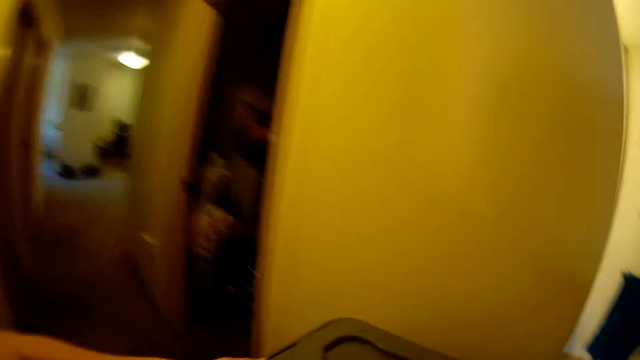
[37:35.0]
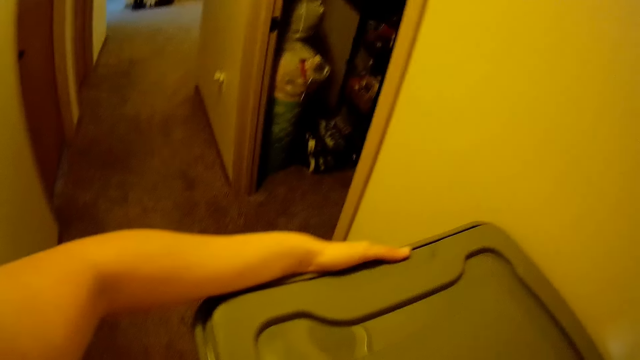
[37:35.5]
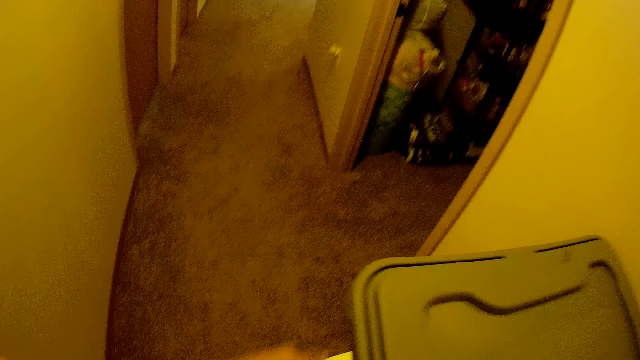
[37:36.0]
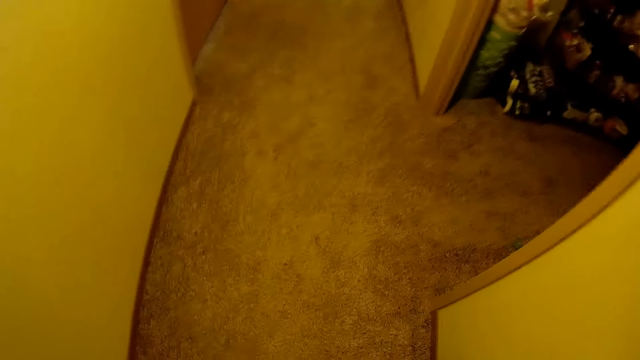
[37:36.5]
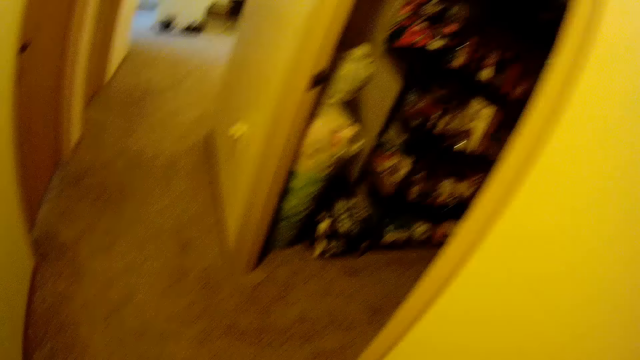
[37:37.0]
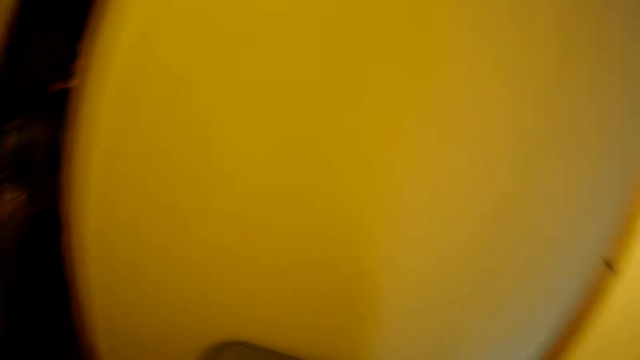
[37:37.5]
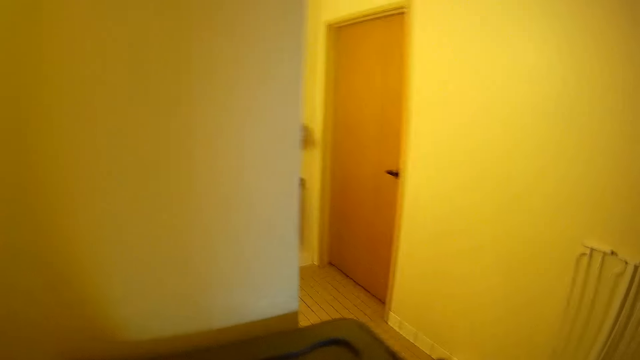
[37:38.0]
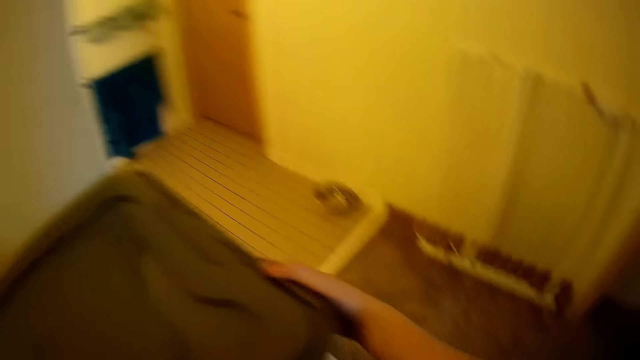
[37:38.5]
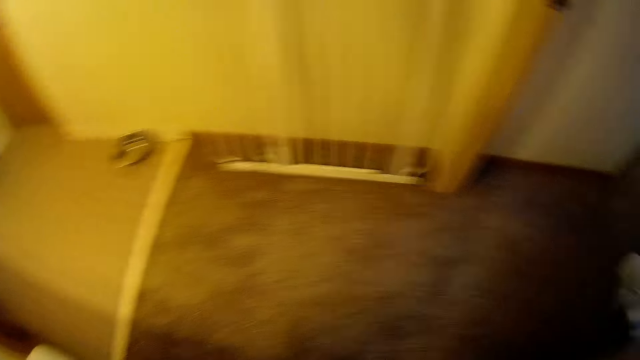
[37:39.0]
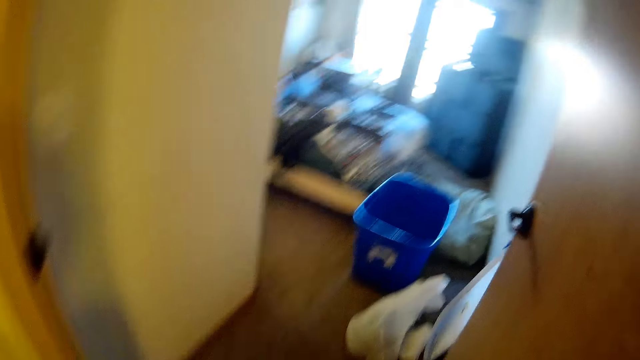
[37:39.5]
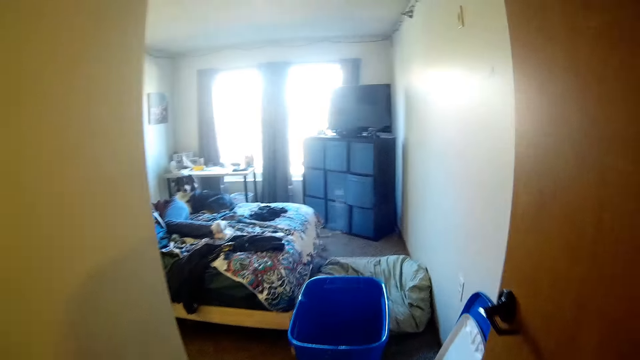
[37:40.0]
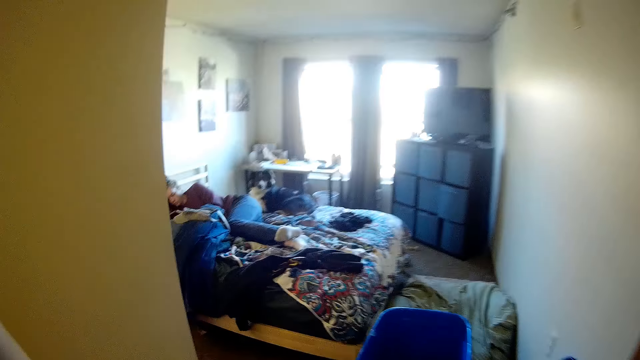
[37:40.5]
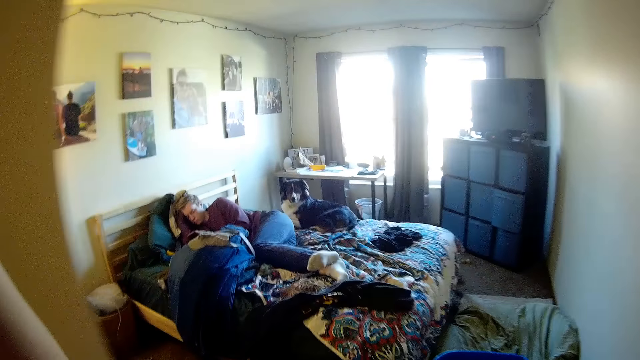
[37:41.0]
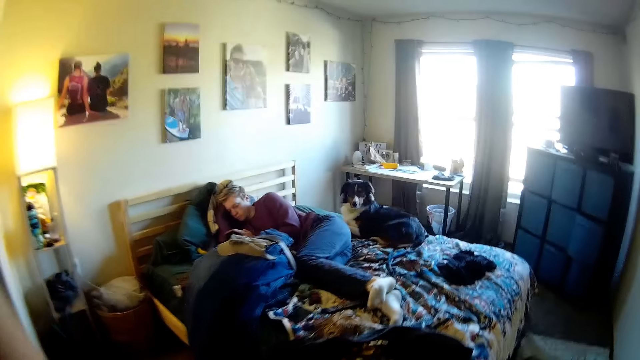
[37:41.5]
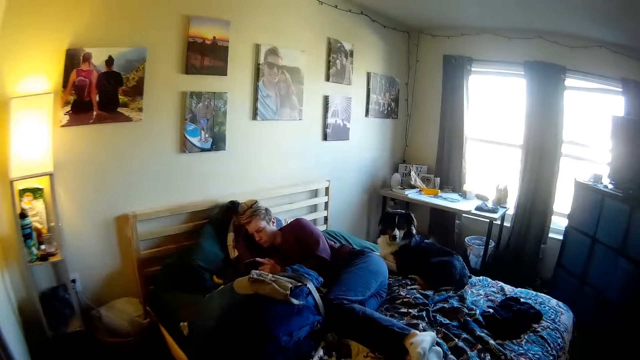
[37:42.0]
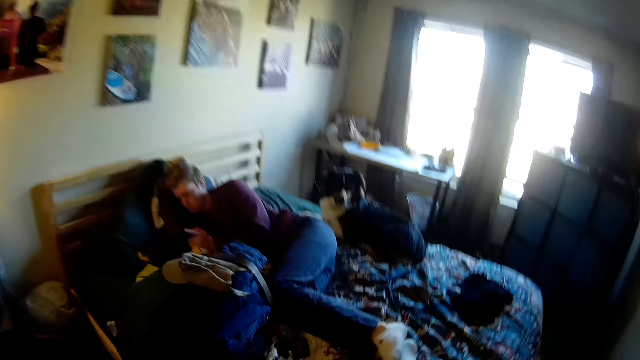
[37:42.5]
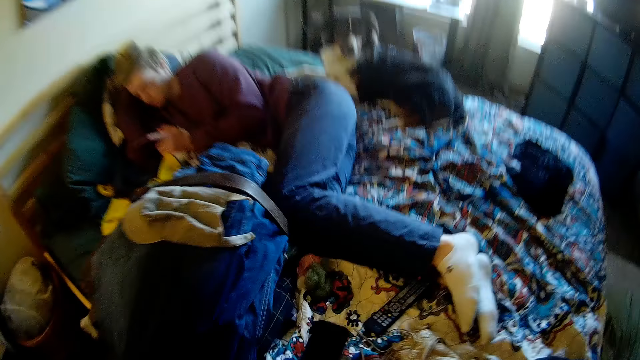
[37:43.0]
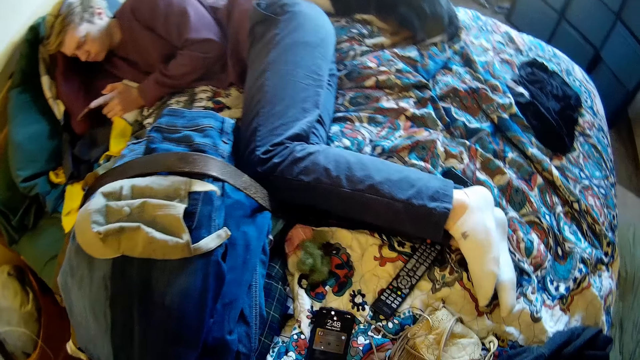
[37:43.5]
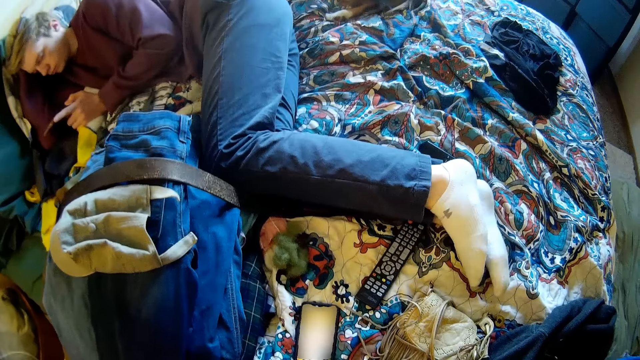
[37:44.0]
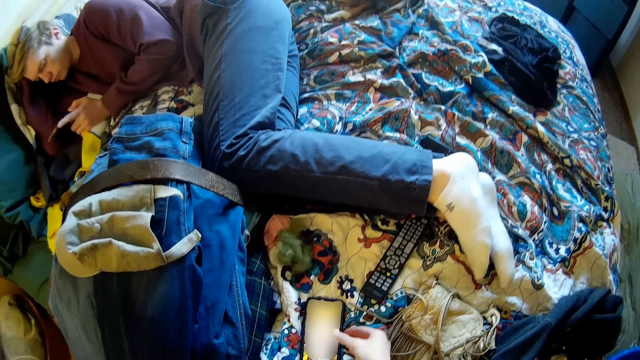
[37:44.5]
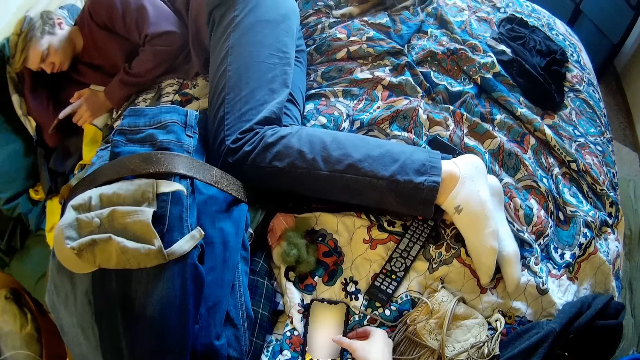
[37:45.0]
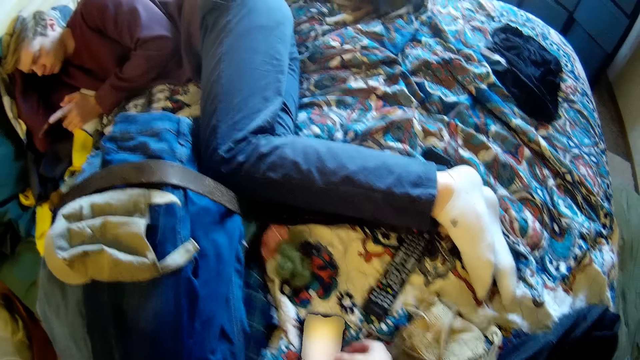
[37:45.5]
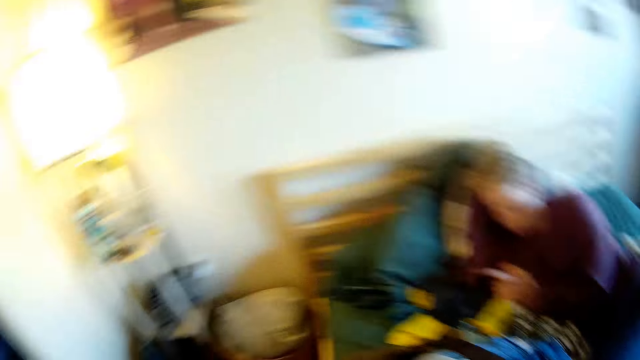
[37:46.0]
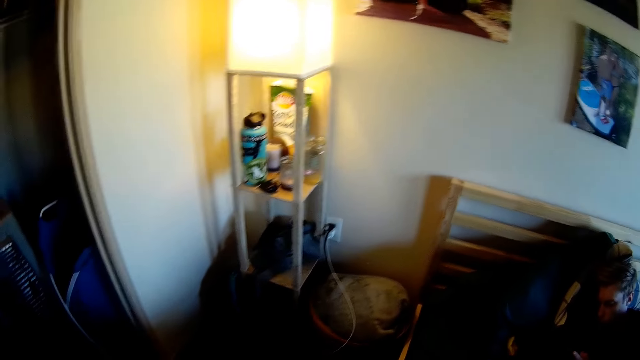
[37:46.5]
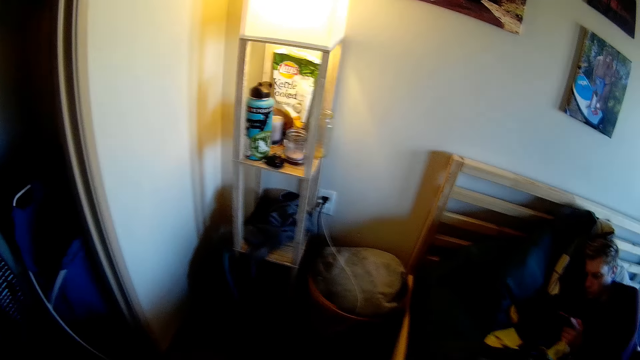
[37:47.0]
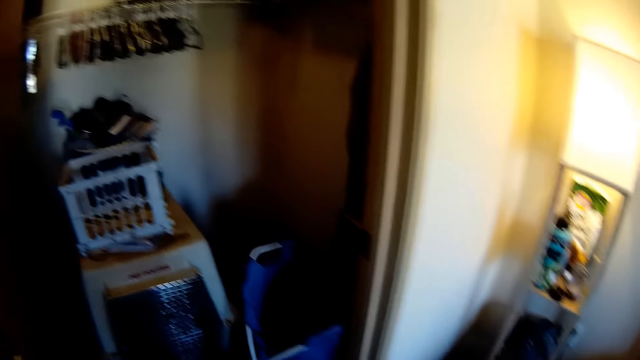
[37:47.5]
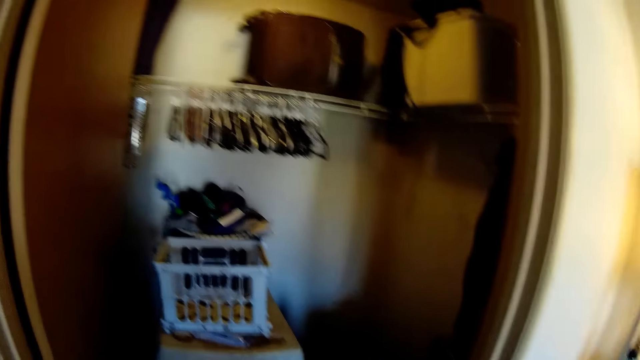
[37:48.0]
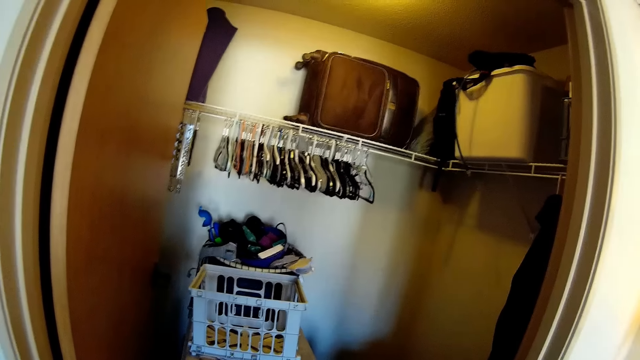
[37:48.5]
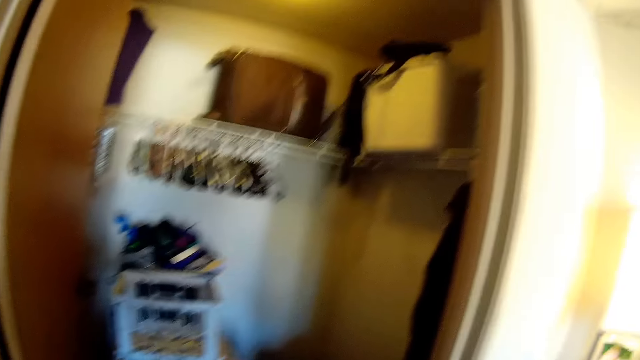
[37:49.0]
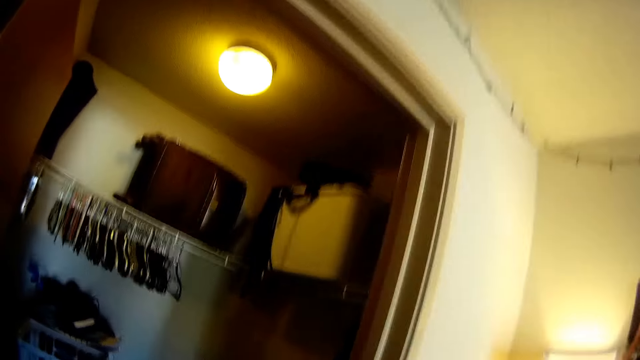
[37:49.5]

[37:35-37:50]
The camera wearer stacks a basket on top of another. They carry the basket out of the bedroom. They walk around a room. They switch on a phone on a bed. They use the phone. They look around the bedroom.

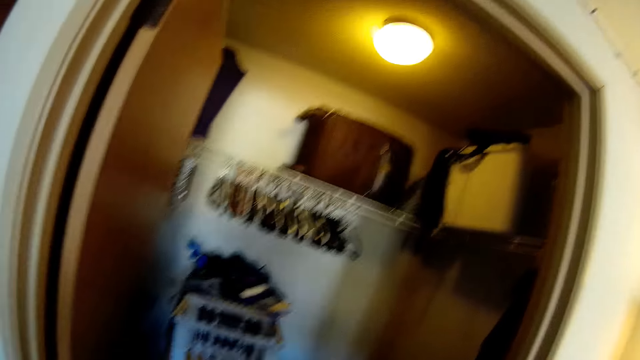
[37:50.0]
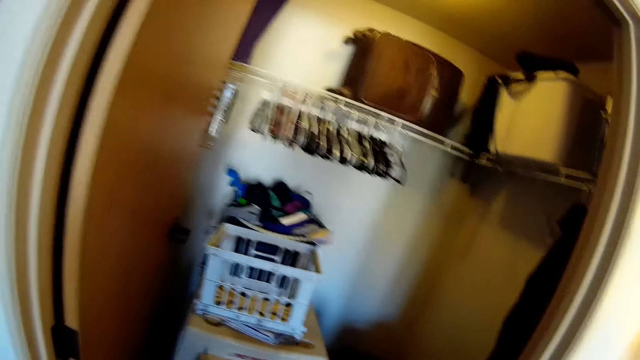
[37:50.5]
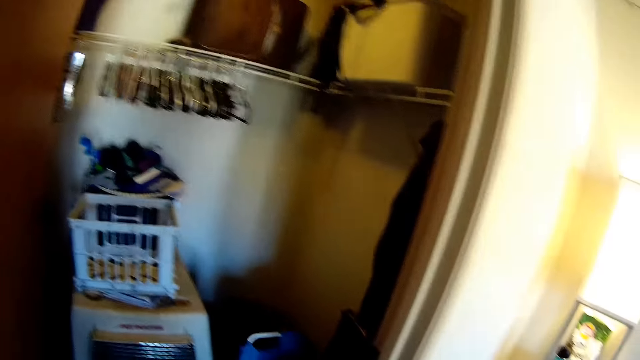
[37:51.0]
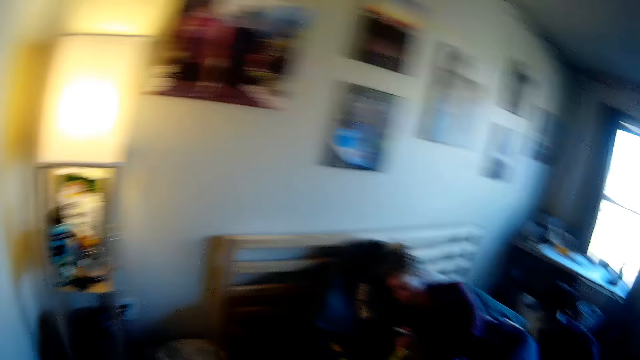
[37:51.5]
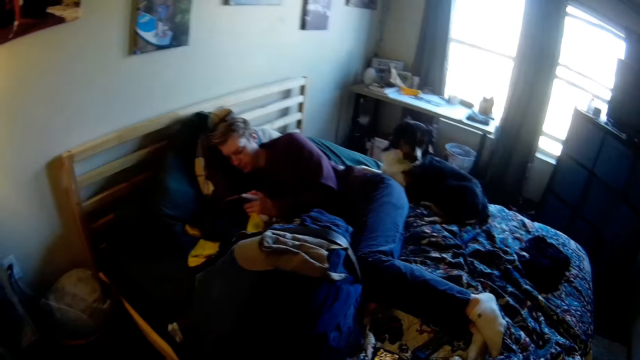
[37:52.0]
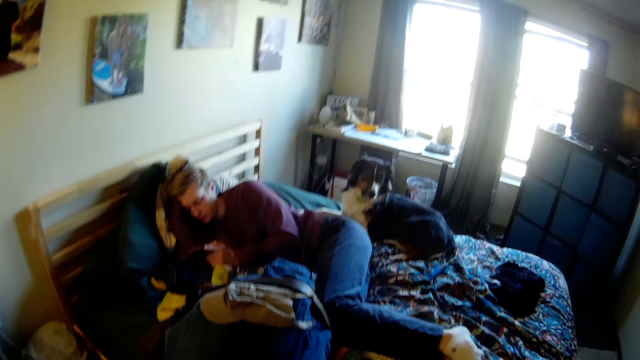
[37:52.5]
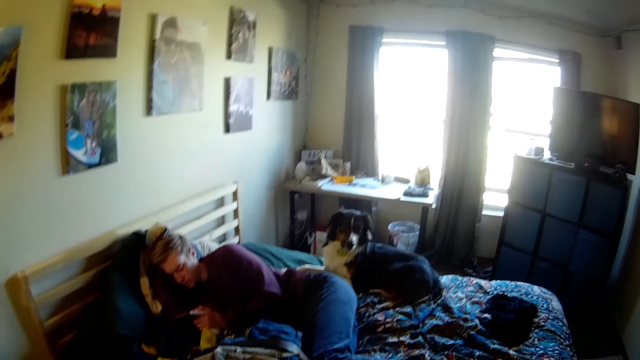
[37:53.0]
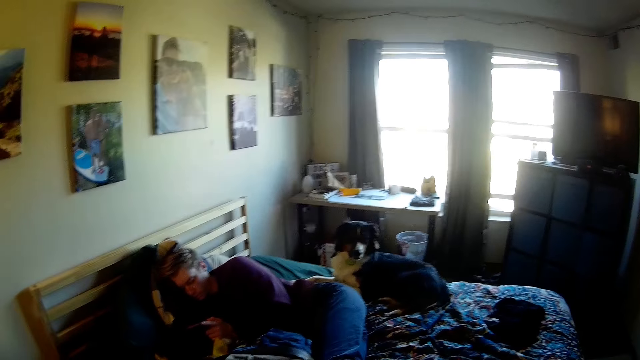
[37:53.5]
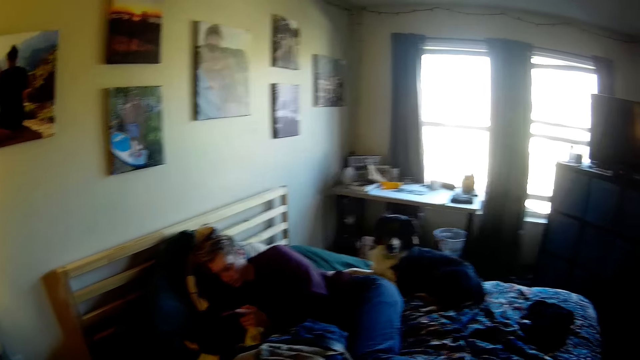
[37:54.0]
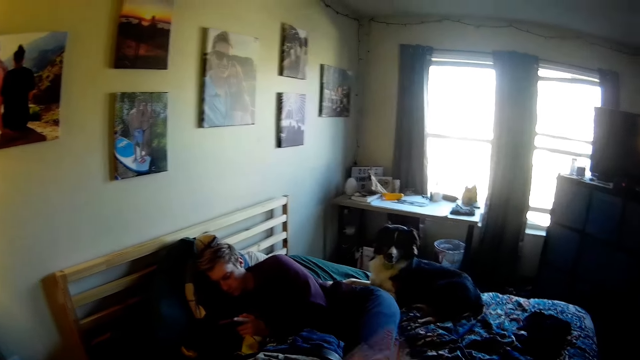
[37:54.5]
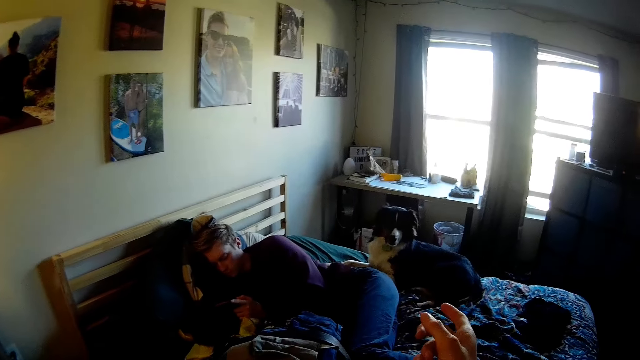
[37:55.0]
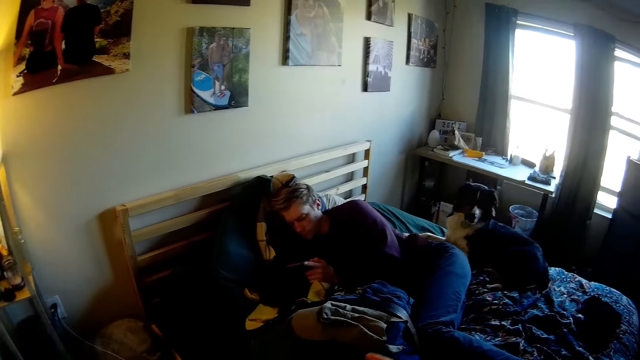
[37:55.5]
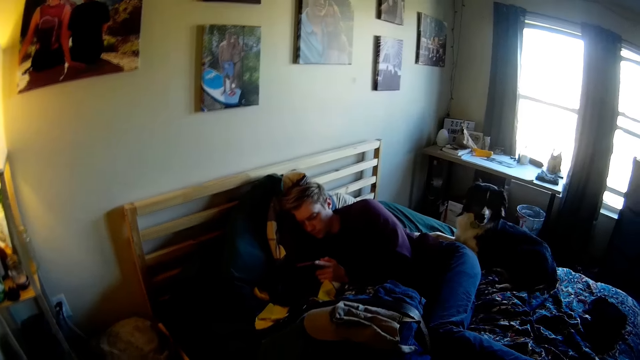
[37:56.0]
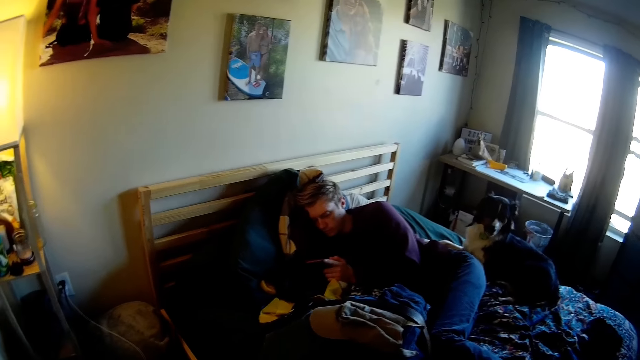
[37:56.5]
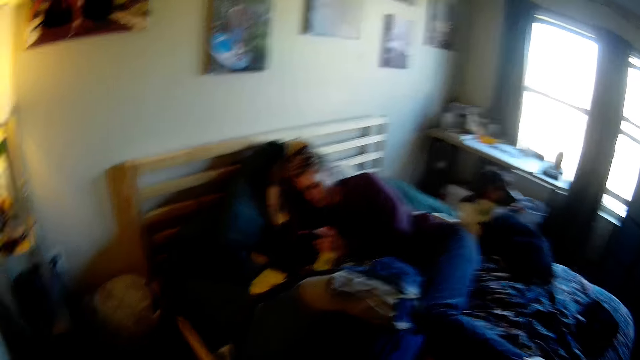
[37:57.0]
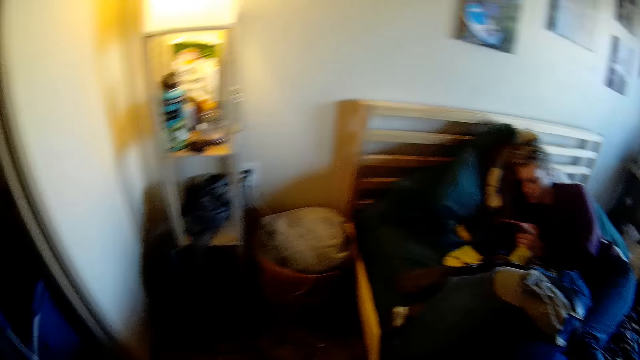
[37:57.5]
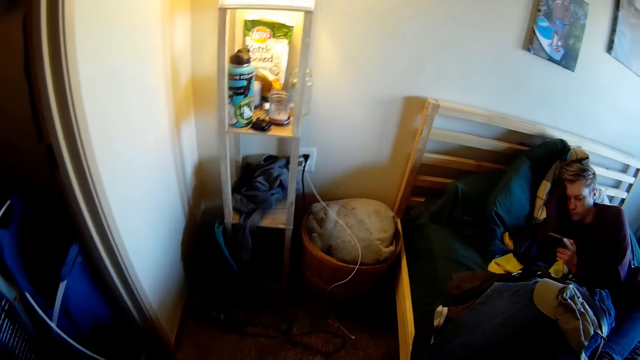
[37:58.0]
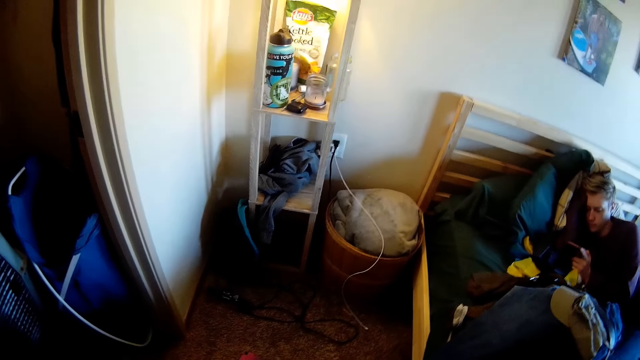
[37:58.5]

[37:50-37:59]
The camera wearer points to a dog.
